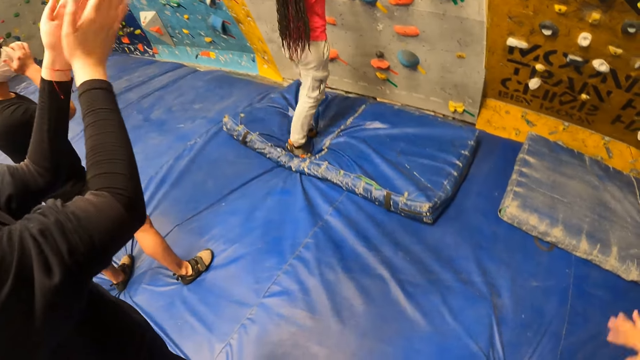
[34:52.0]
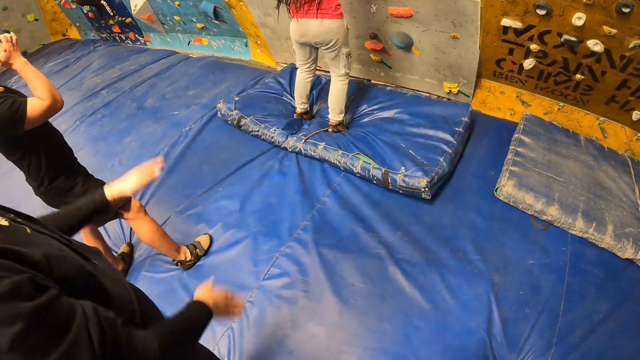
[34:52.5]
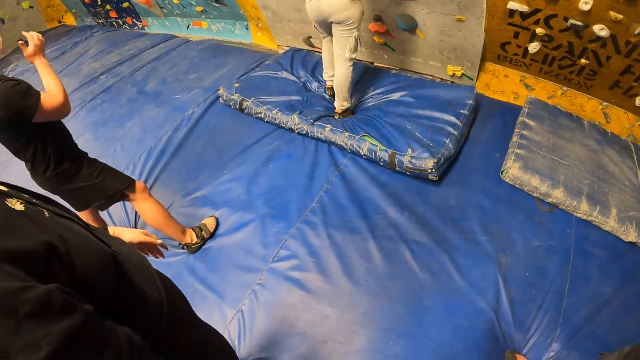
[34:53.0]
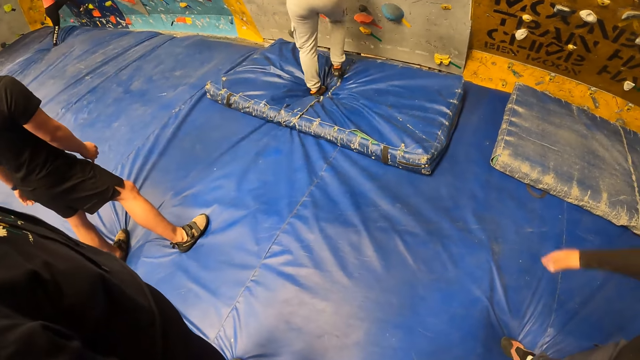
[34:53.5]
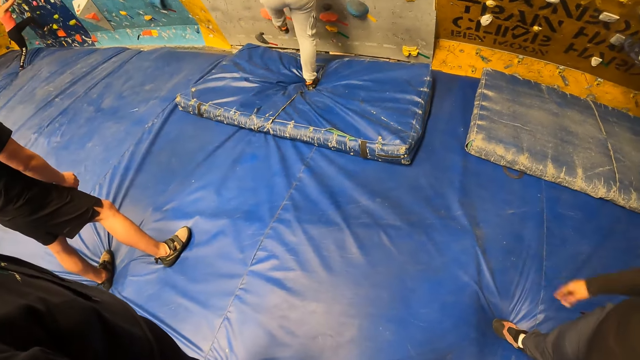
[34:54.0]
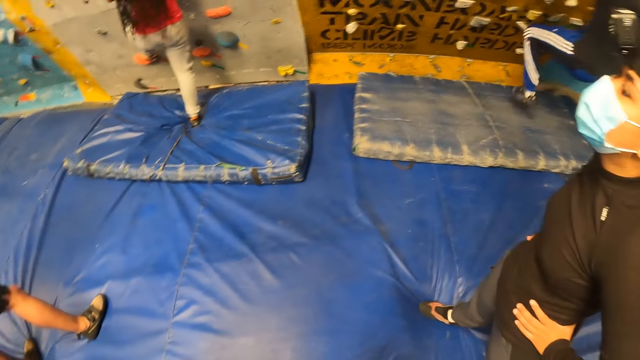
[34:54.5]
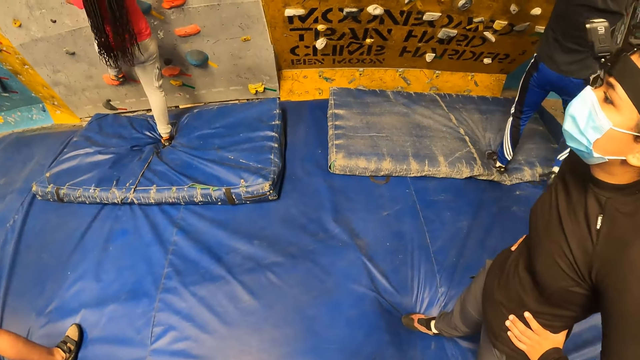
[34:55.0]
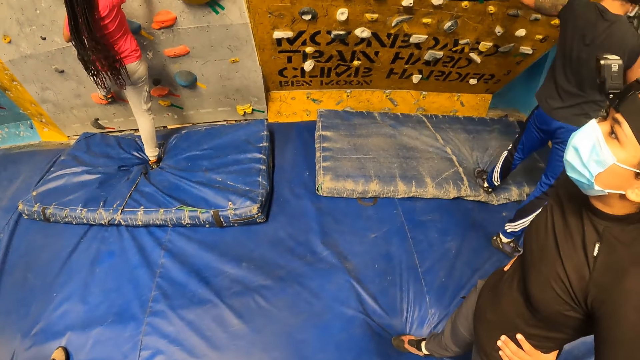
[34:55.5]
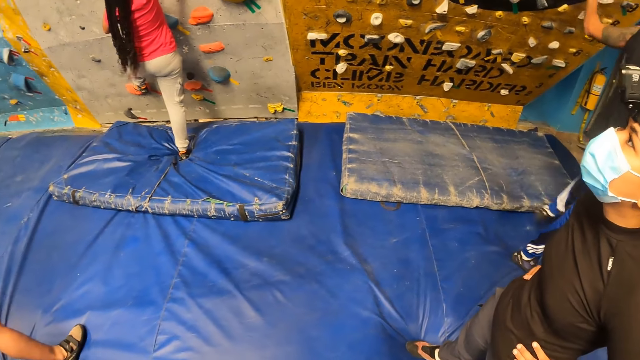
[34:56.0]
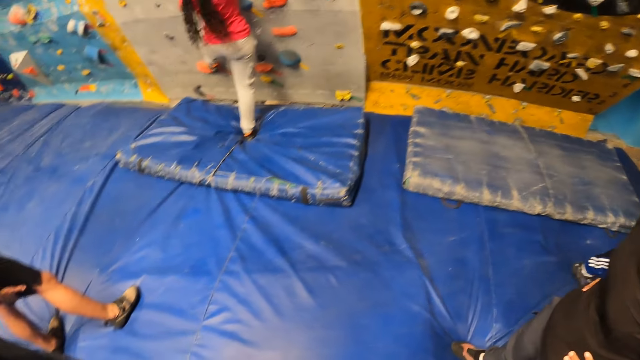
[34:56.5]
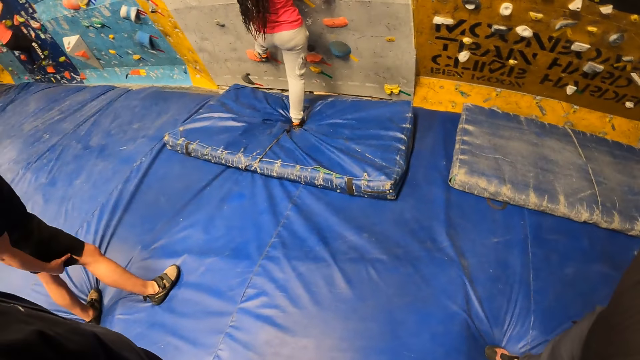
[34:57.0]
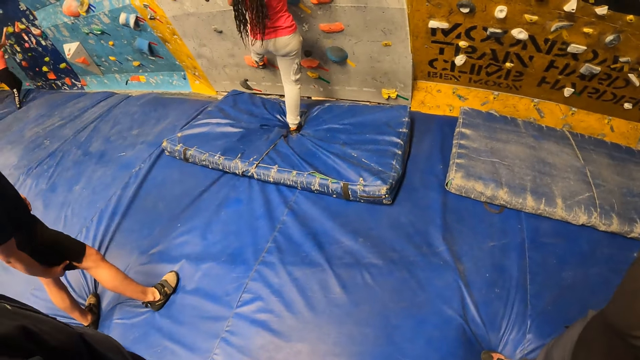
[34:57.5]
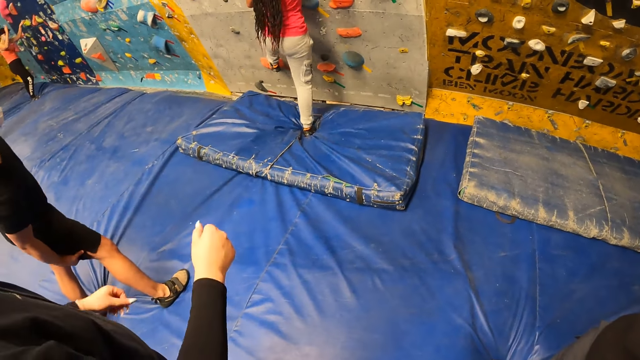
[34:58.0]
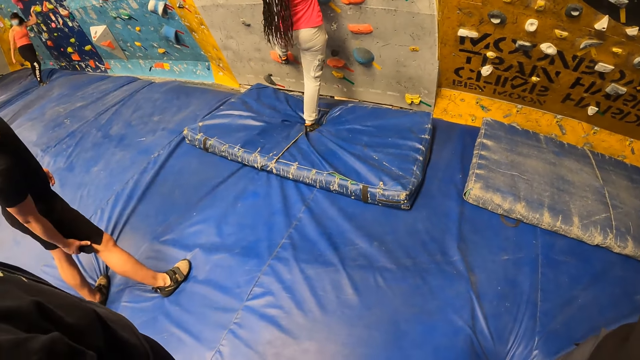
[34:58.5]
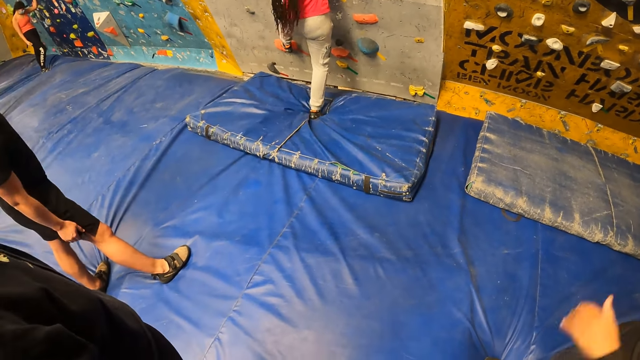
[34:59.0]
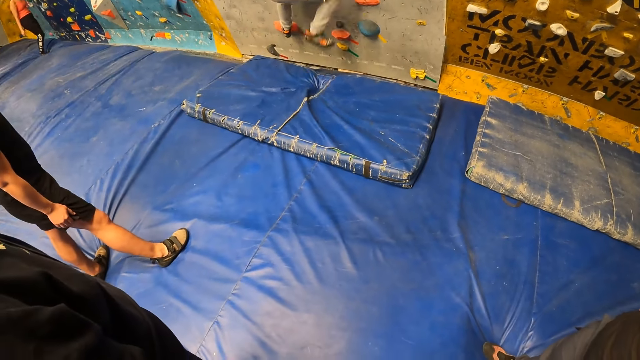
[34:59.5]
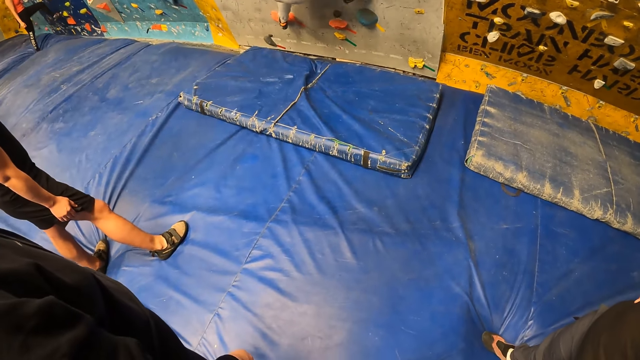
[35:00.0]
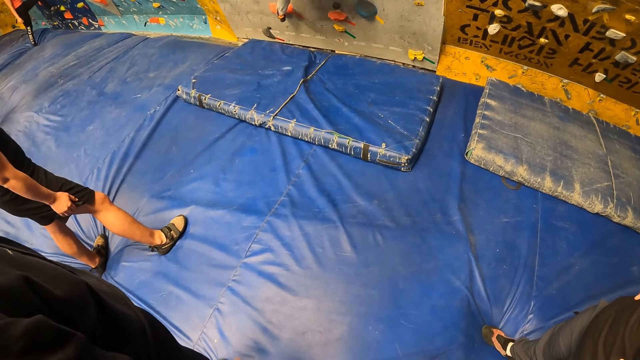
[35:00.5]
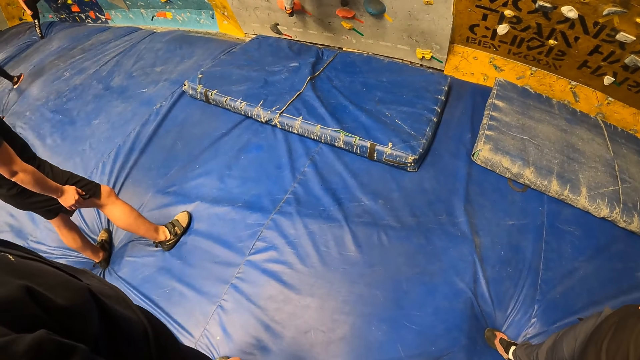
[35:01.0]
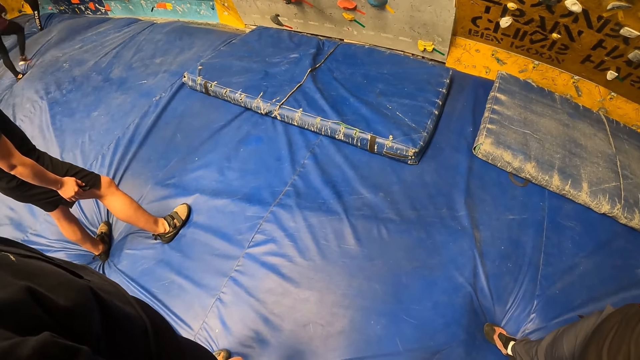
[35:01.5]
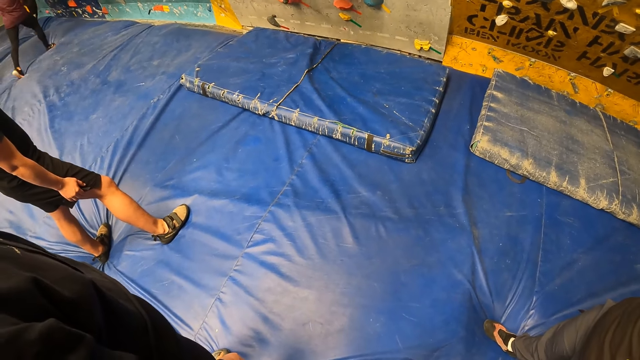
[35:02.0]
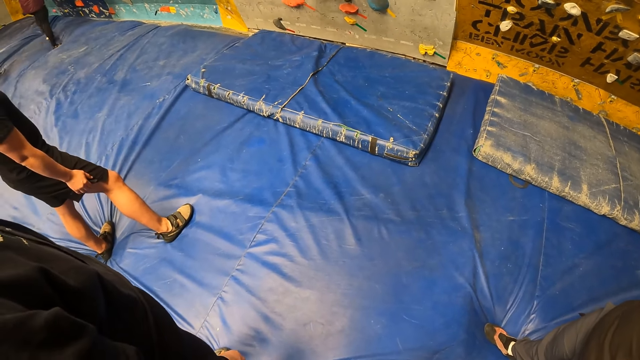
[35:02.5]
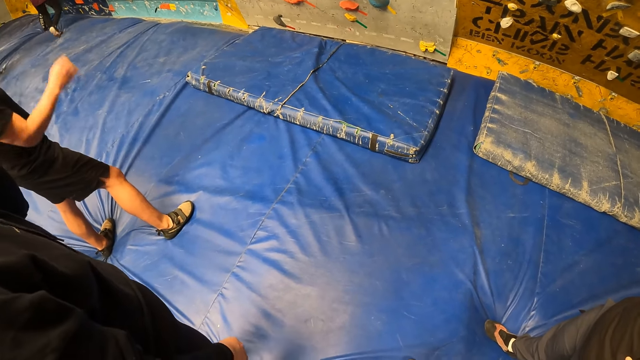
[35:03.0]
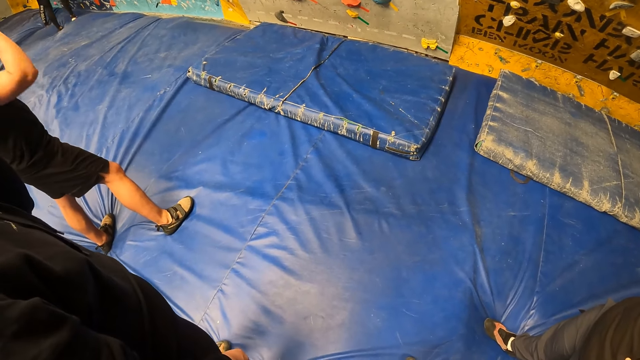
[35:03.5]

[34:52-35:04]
The woman climbs the bouldering wall with both hands and feet. The camera wearer looks around.

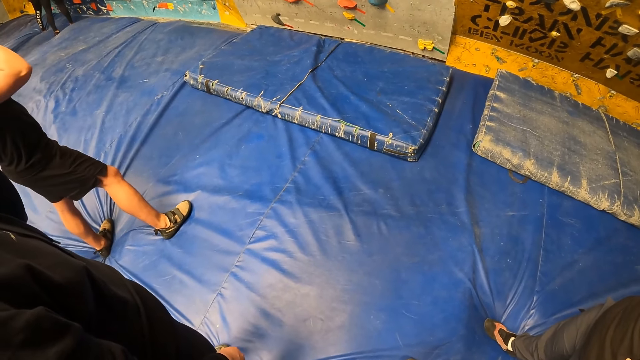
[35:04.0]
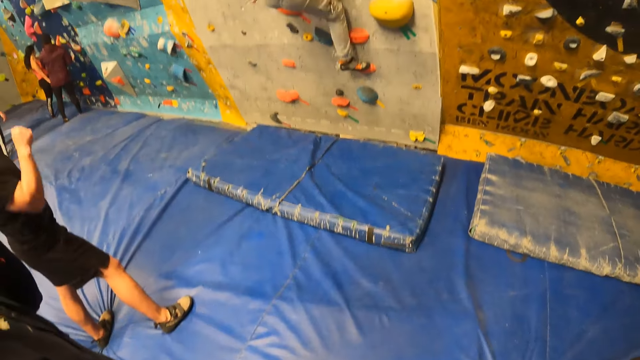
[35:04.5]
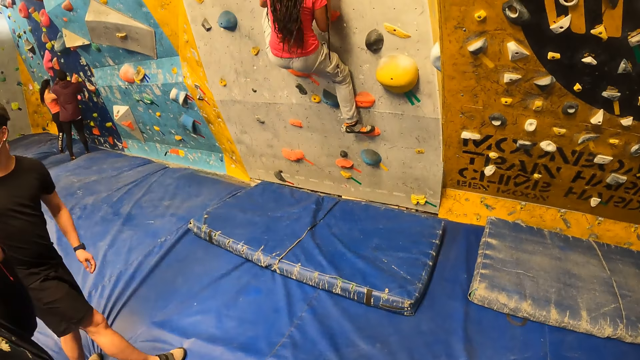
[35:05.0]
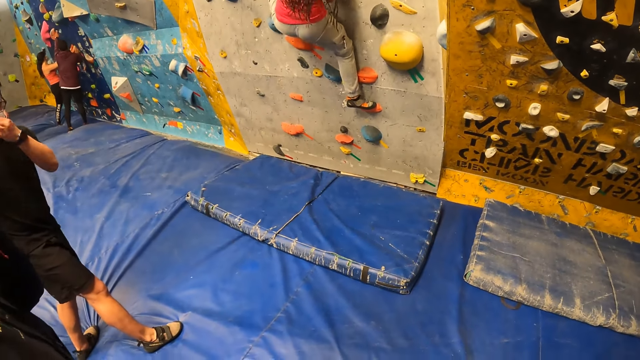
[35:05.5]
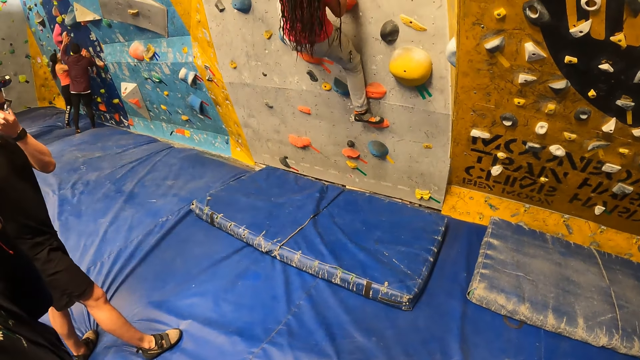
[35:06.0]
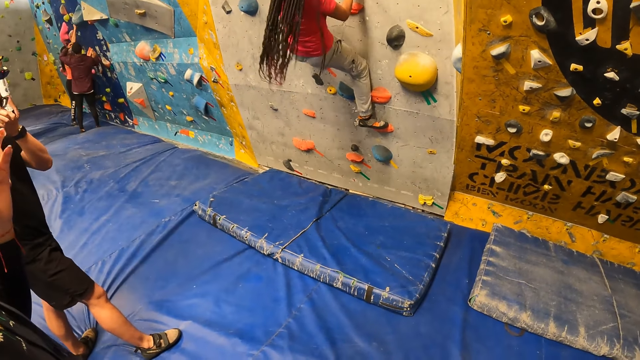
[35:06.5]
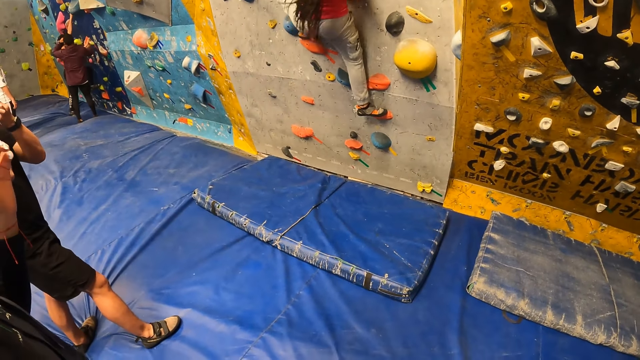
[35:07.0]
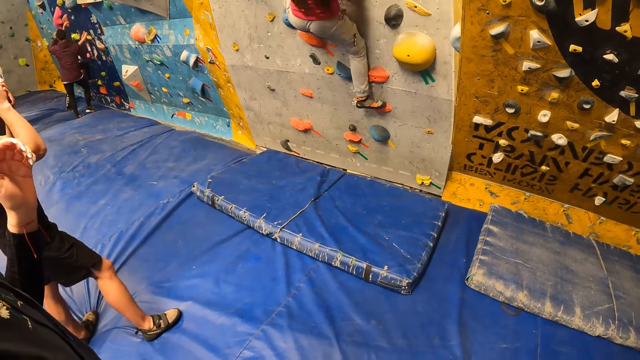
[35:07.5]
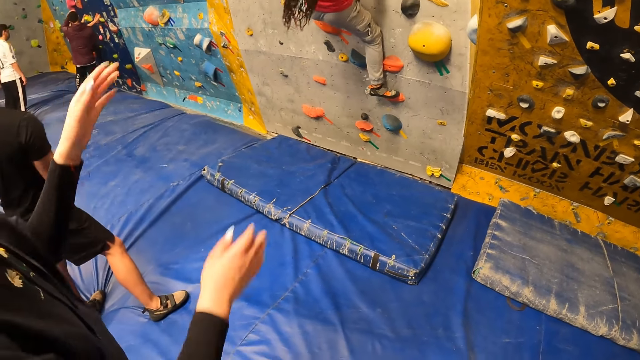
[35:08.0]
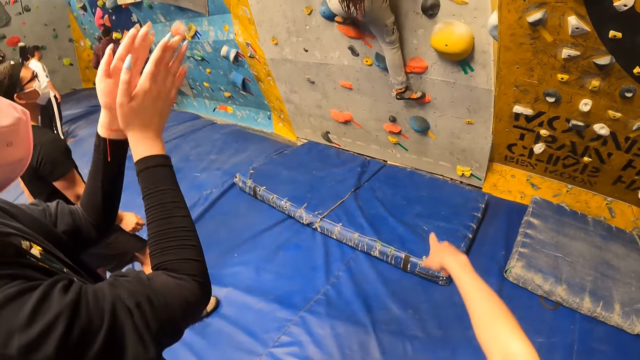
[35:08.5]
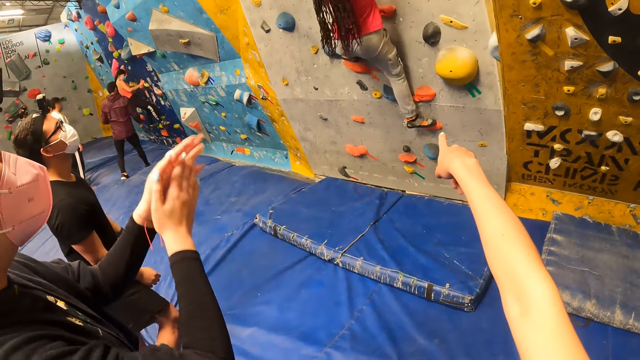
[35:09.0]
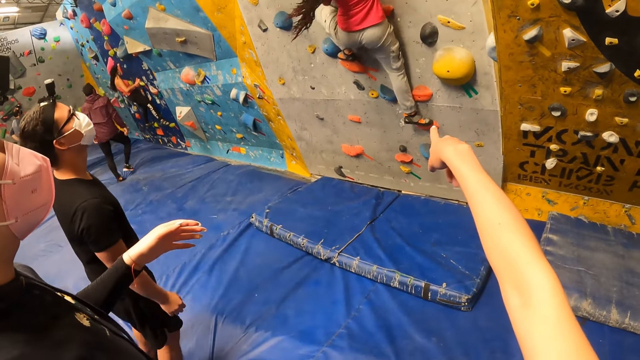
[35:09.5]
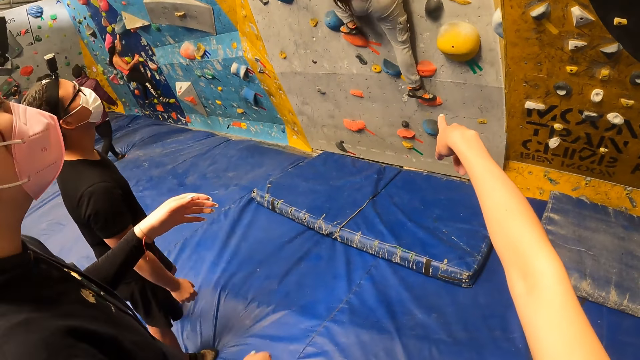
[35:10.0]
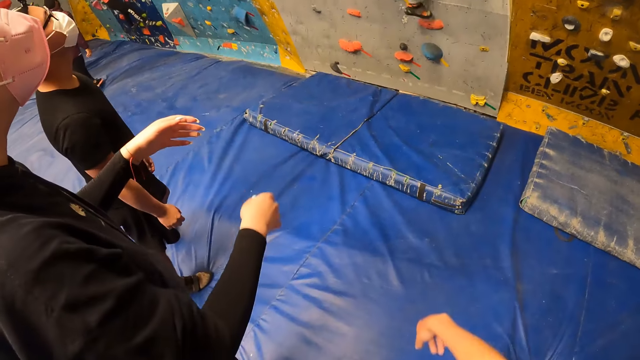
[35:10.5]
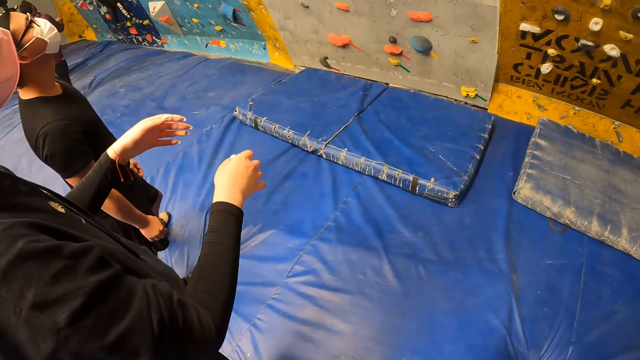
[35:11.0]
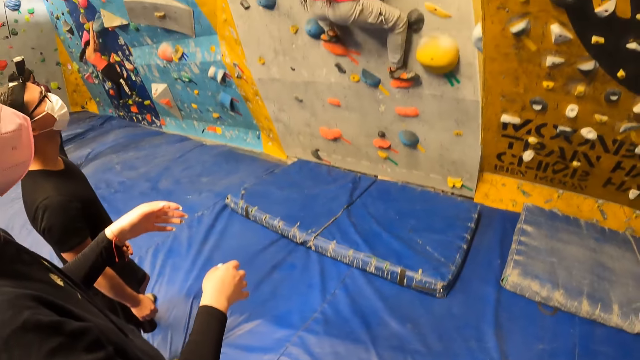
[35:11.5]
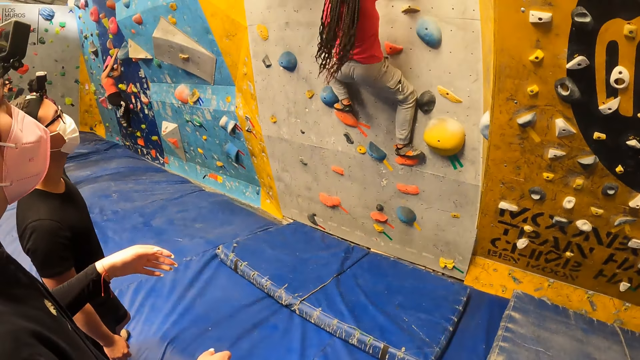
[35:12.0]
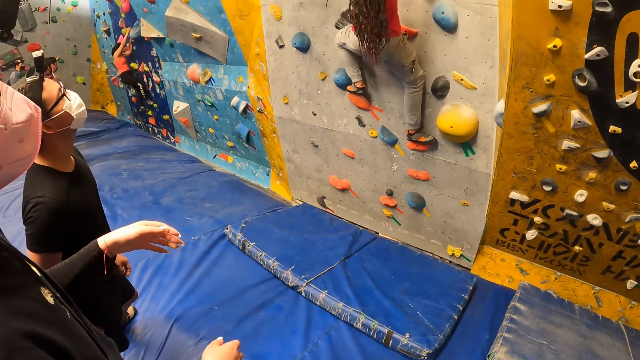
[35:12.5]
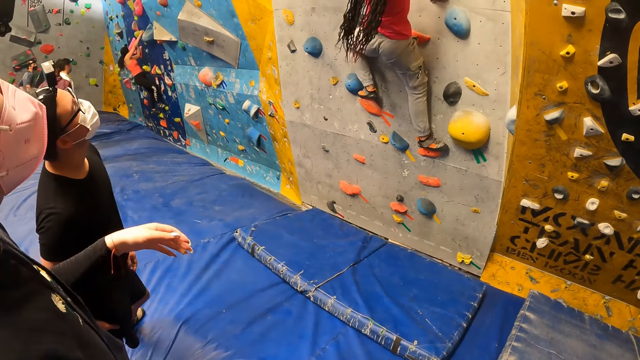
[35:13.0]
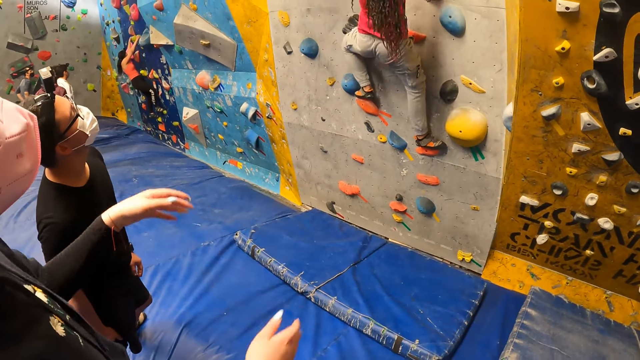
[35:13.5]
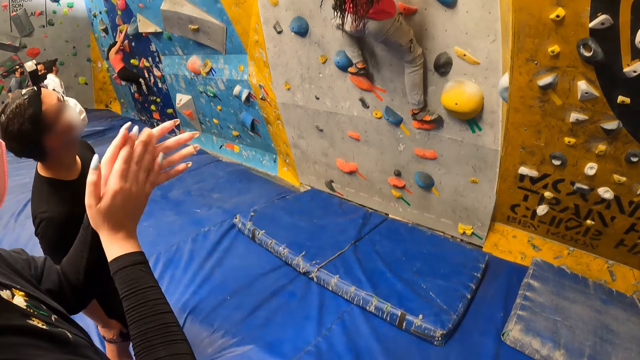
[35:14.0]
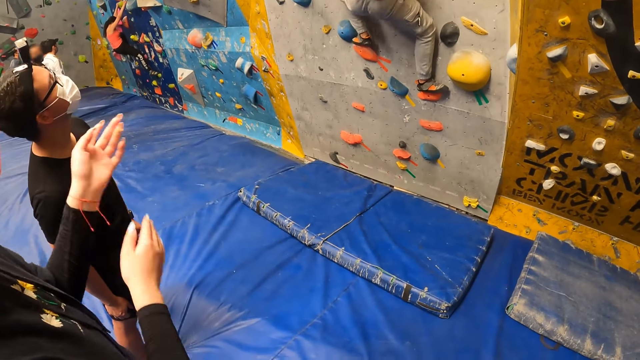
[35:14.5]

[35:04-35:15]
The camera wearer looks around, points a finger and looks around.
